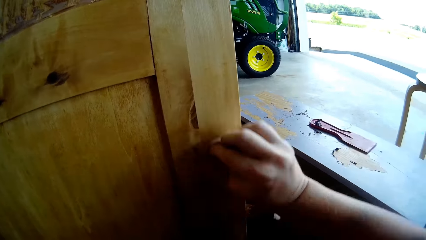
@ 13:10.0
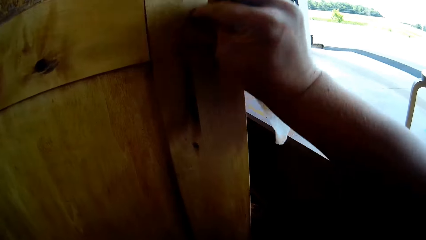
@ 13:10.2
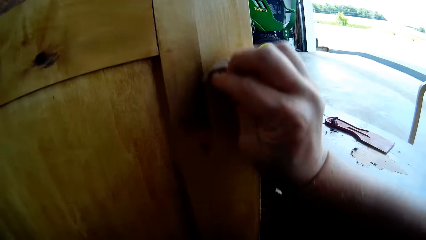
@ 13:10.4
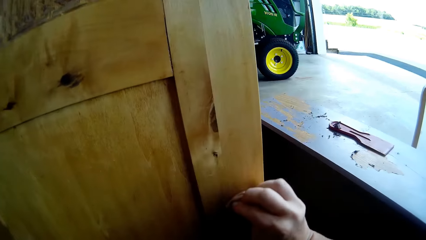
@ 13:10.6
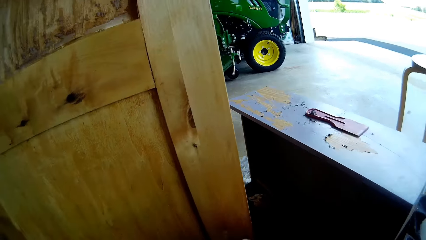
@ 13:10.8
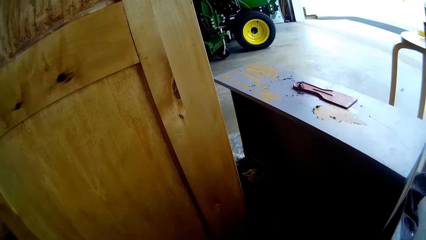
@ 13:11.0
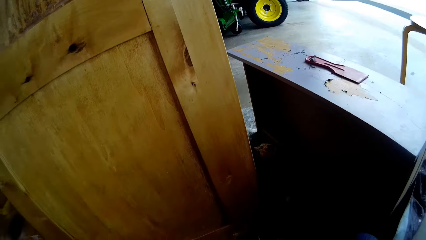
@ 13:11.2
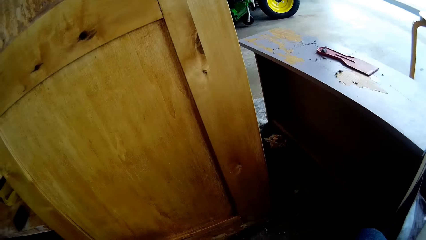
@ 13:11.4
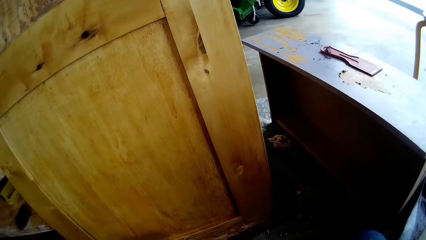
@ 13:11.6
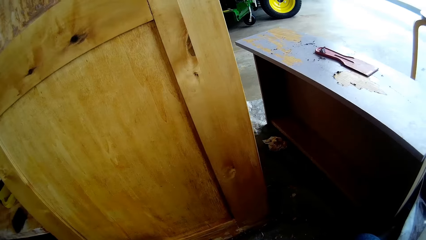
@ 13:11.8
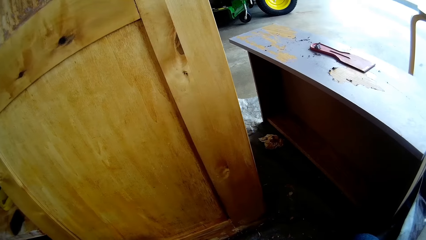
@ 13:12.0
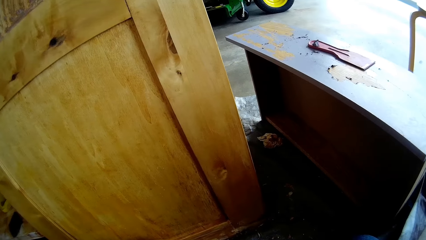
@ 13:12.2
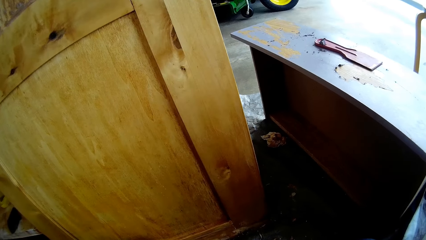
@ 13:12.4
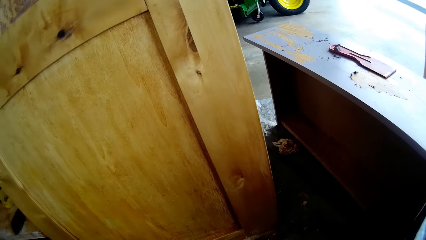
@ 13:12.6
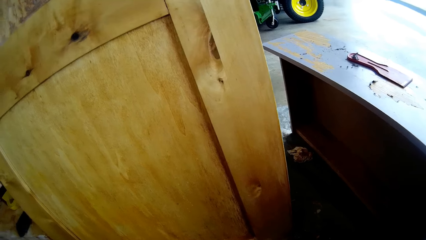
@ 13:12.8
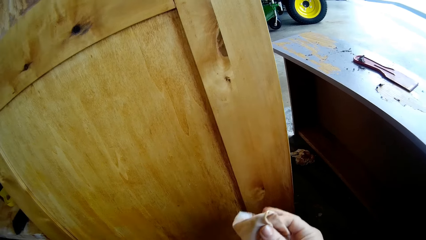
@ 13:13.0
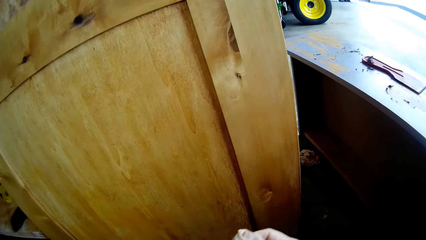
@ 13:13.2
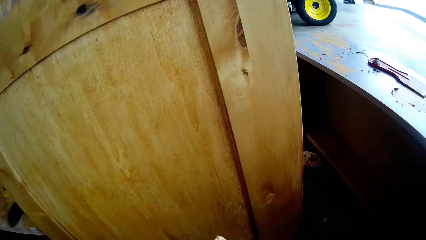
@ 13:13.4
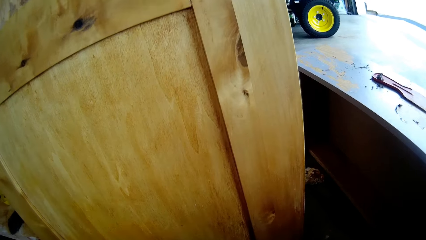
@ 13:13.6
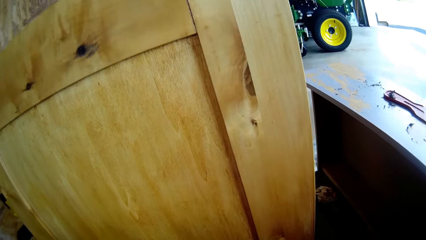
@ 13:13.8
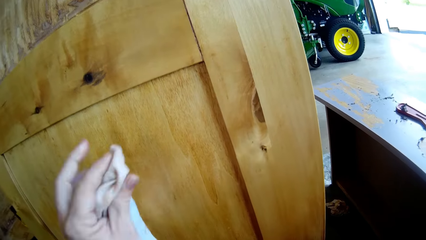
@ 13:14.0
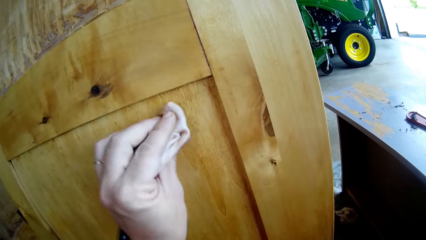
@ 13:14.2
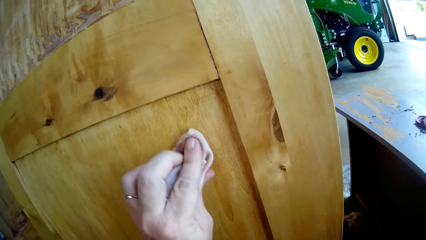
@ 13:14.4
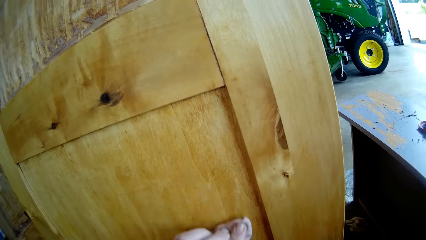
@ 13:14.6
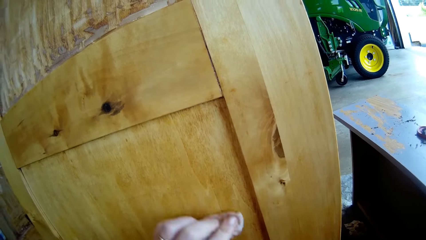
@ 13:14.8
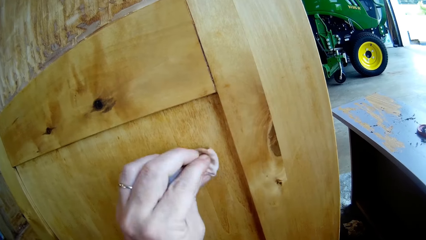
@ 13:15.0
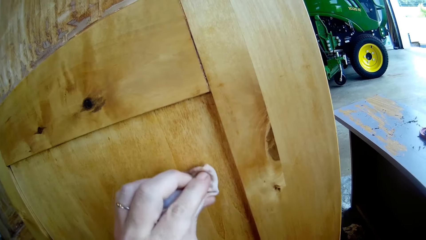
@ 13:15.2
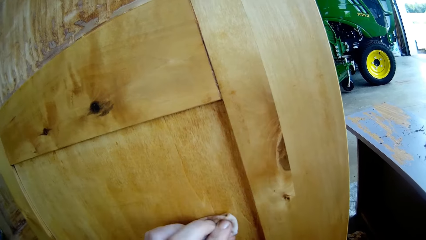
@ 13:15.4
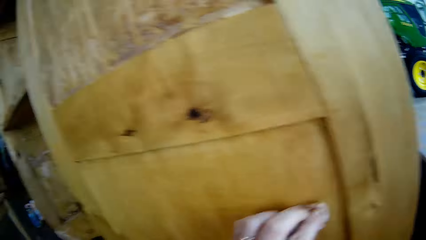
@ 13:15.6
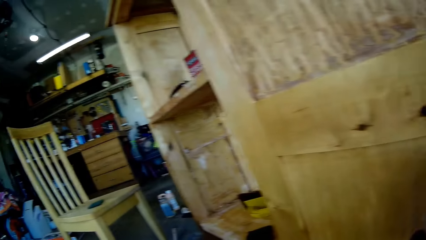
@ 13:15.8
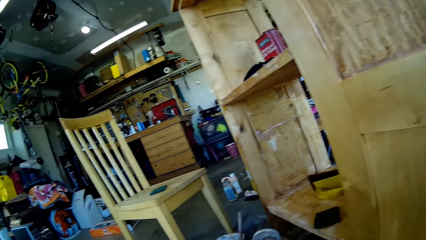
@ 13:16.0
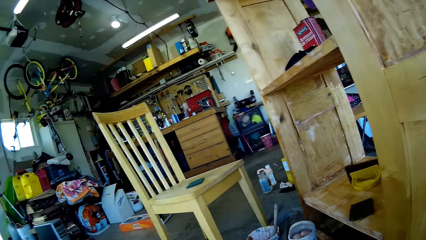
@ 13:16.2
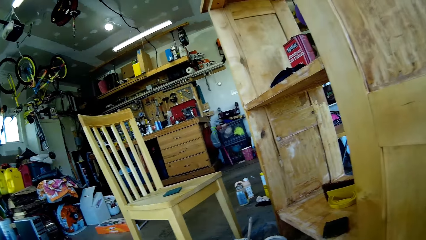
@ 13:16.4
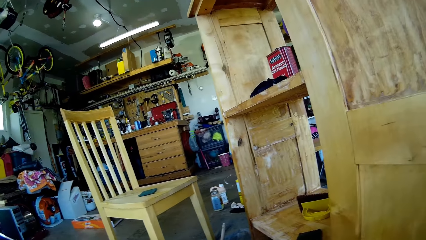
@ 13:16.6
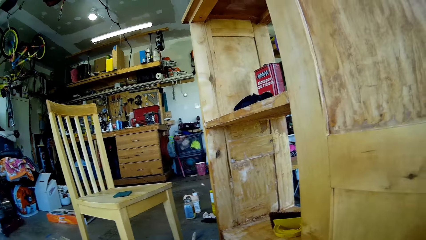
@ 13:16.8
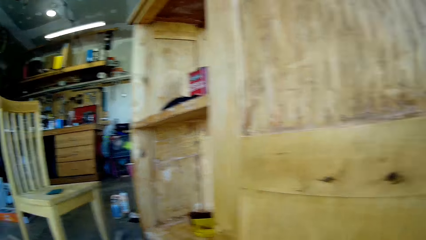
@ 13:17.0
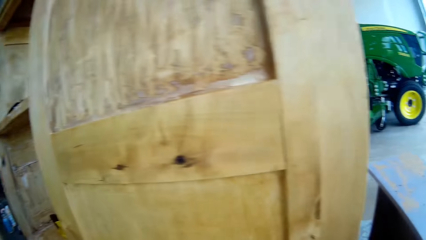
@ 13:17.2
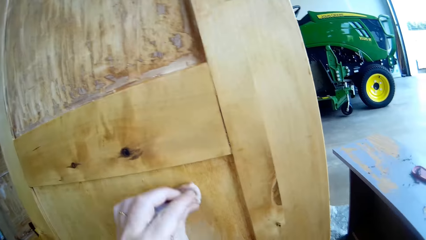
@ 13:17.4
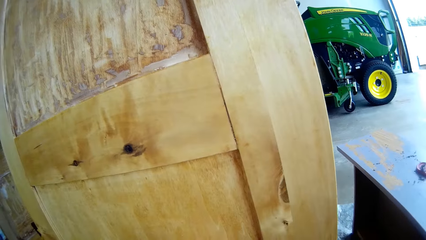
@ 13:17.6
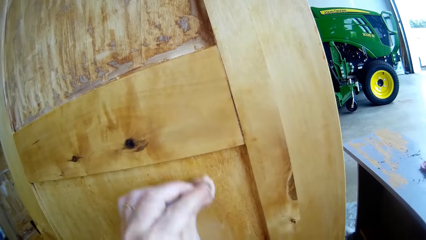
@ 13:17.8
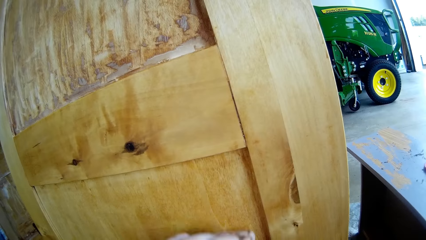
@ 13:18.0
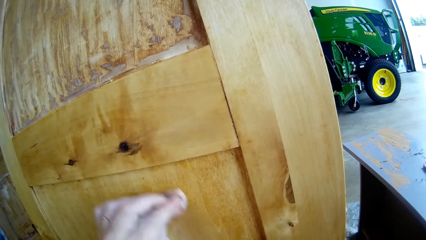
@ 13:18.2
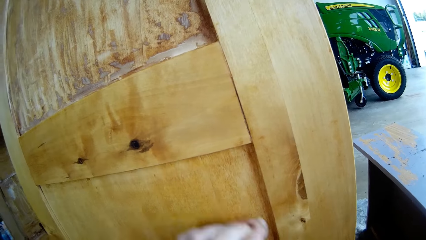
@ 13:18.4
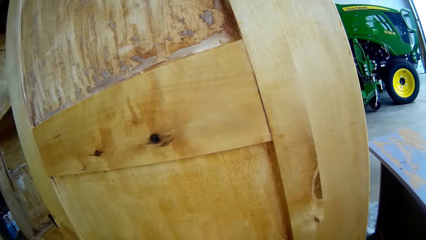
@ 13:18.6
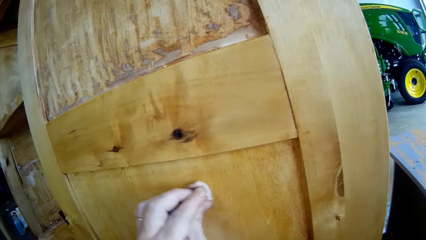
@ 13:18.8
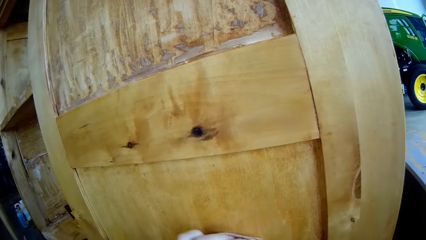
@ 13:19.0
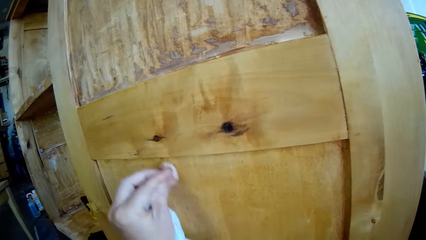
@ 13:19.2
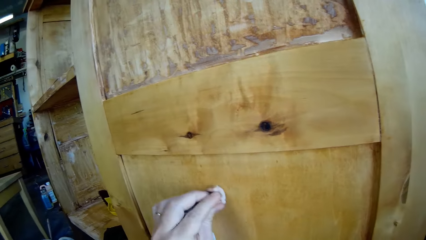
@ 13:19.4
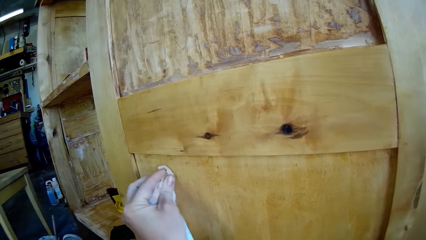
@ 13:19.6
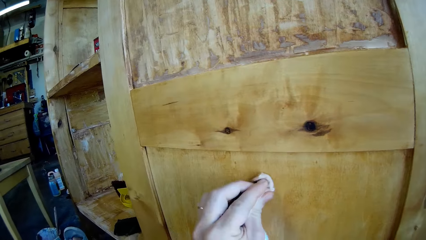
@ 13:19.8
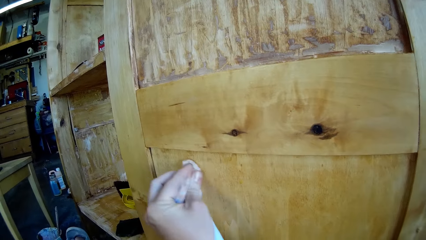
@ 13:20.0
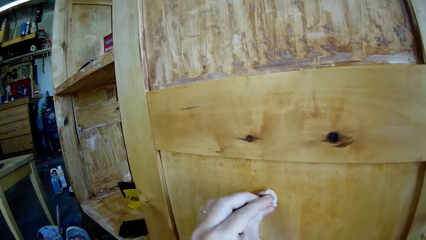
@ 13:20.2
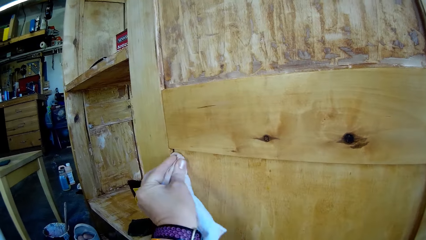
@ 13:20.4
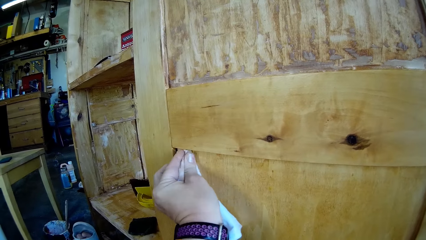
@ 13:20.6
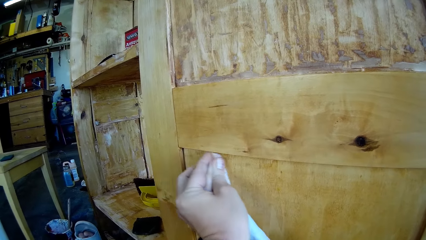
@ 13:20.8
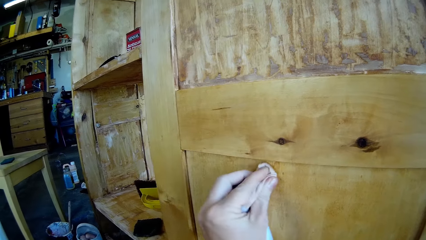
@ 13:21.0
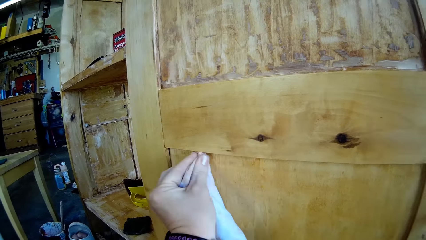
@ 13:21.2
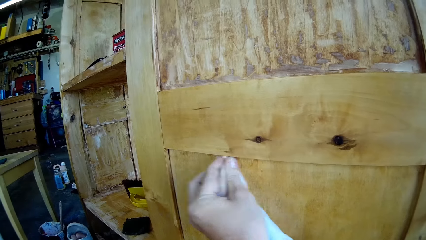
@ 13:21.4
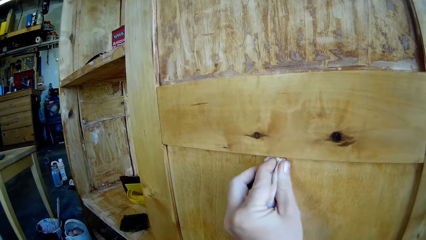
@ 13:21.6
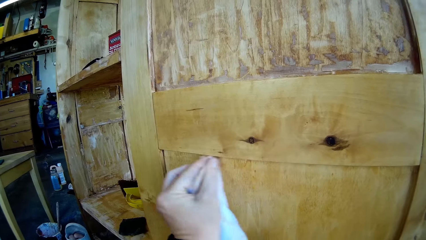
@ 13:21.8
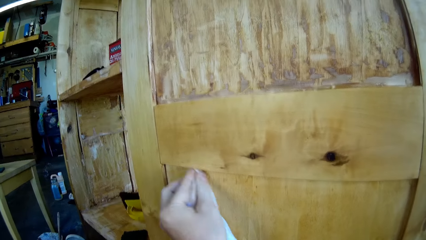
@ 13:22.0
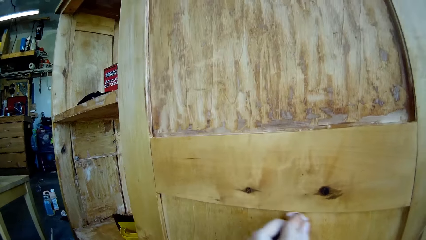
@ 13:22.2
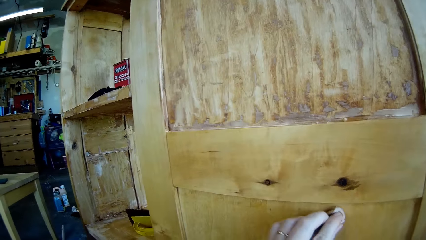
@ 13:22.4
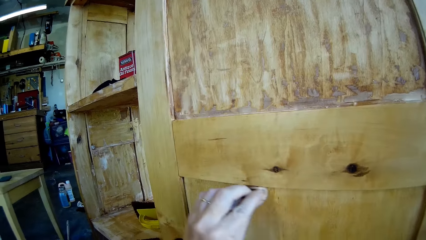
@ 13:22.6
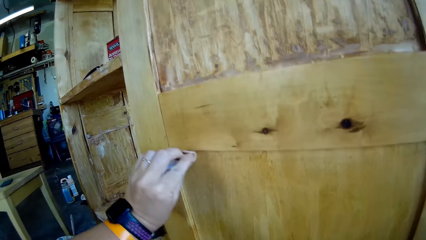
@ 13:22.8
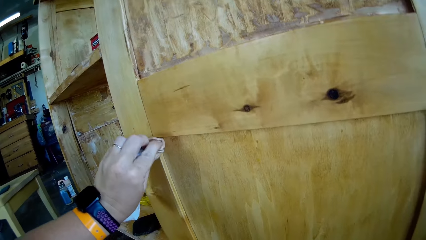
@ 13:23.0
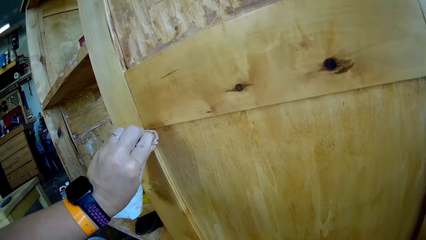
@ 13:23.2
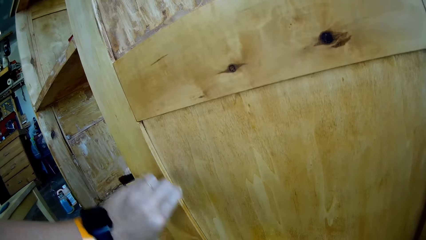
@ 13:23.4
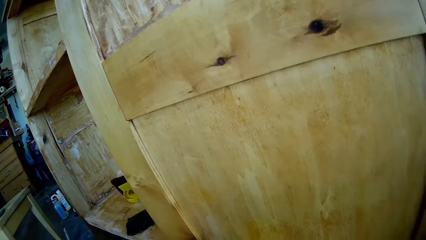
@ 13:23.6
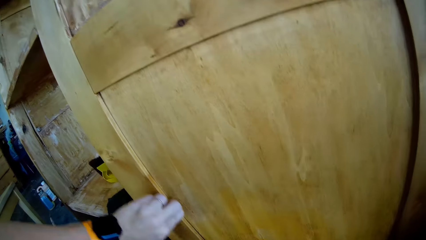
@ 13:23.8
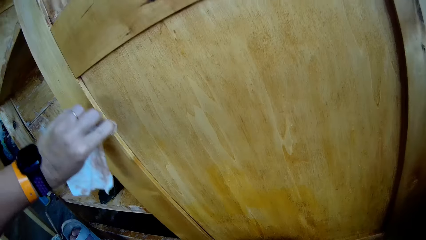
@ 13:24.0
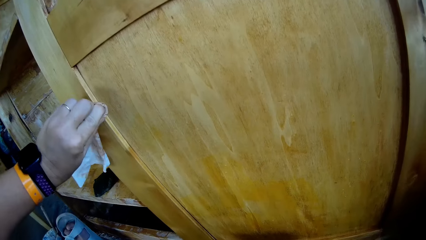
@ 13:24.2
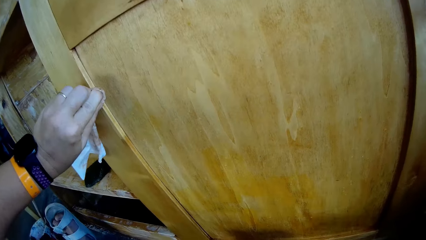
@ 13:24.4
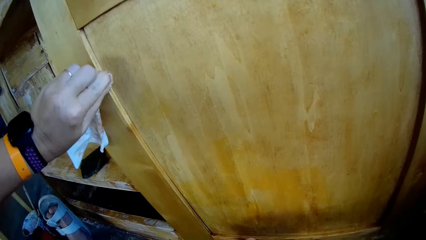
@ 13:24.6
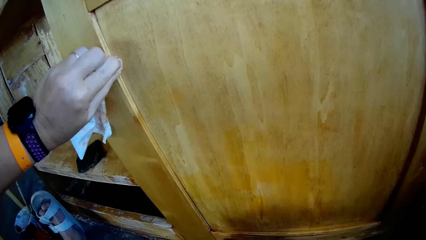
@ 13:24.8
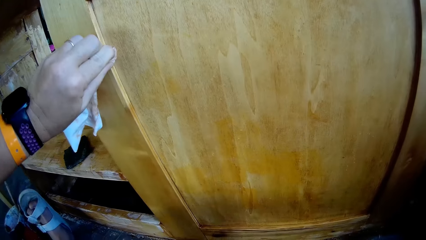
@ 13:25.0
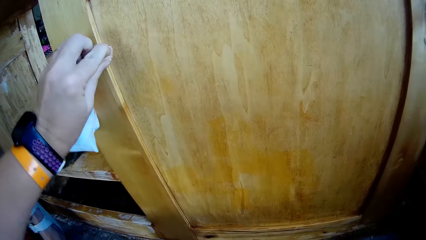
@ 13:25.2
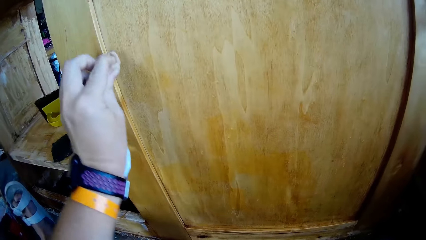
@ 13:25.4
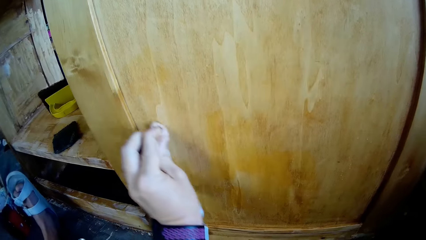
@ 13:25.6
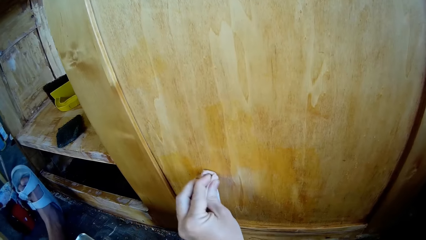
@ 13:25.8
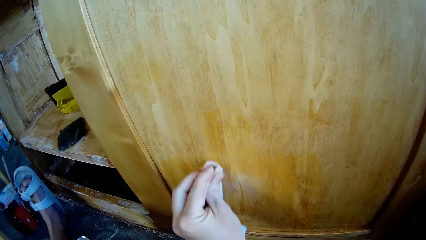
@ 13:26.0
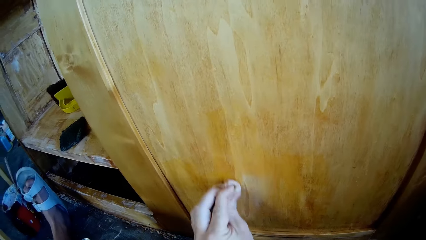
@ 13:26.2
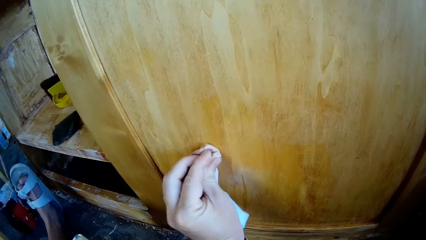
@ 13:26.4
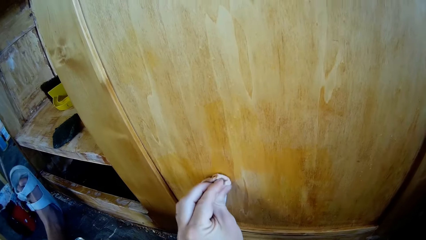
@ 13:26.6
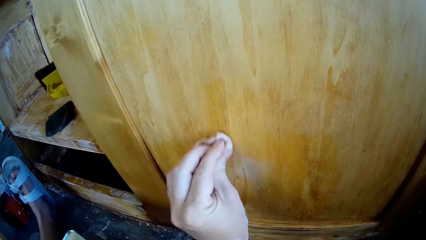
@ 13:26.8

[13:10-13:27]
The camera wearer holds the cloth. They wipe the wooden structure with the cloth and look around.
